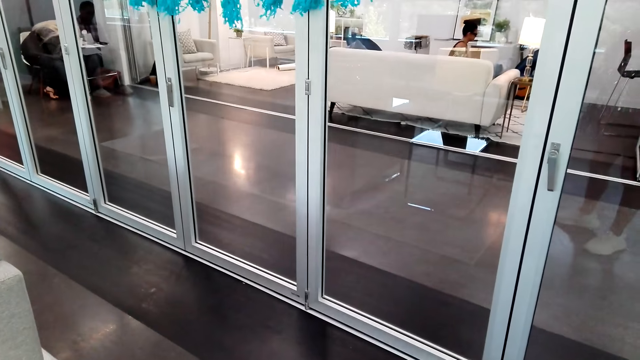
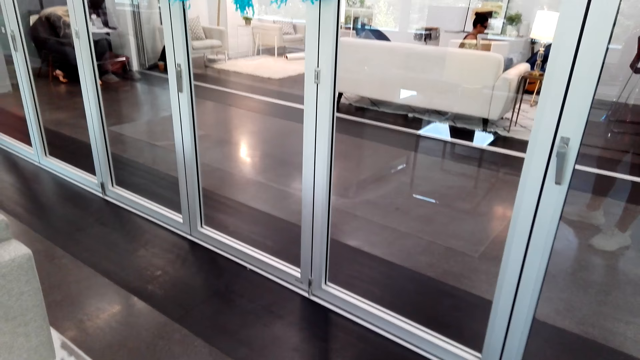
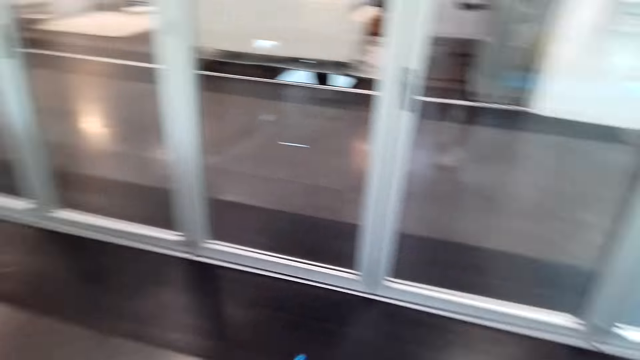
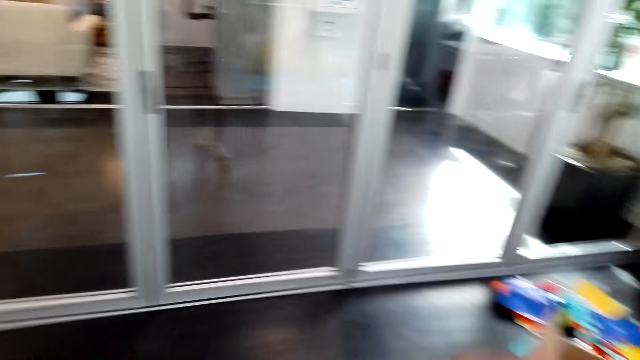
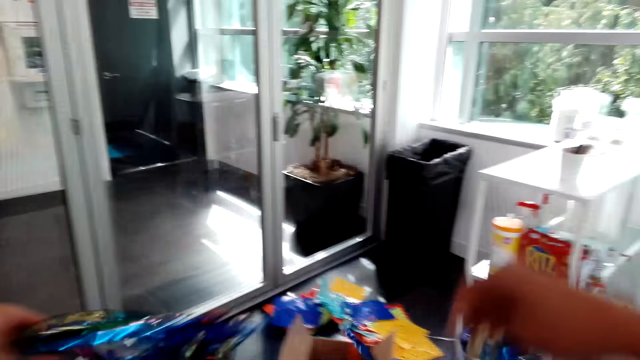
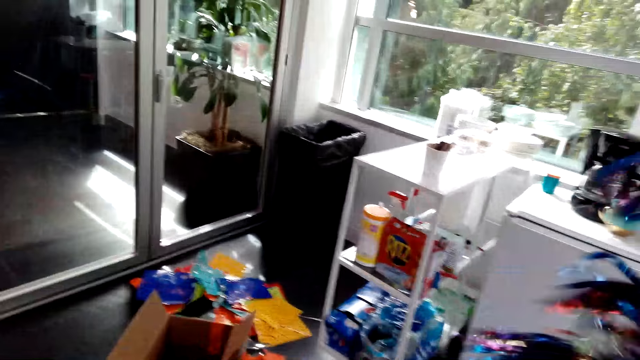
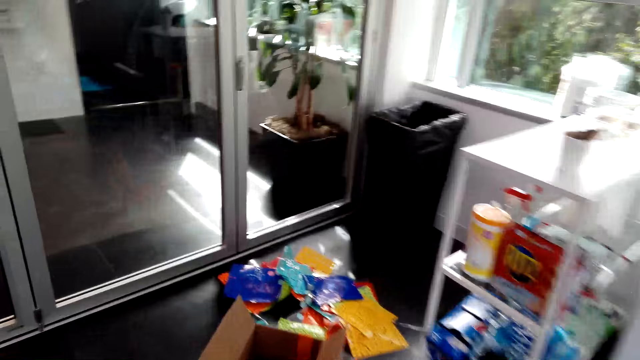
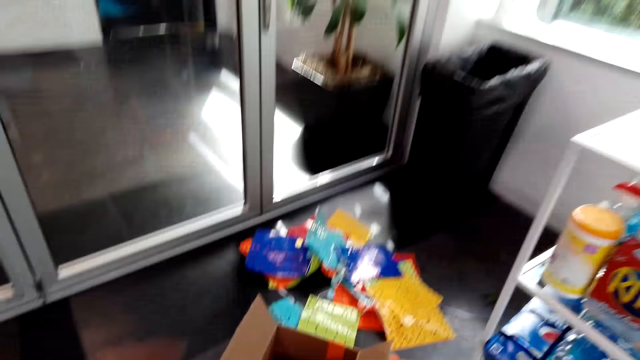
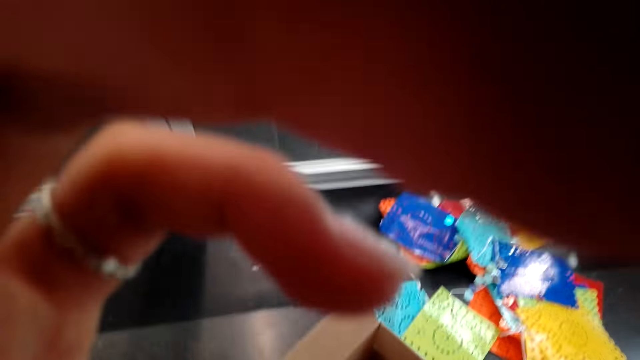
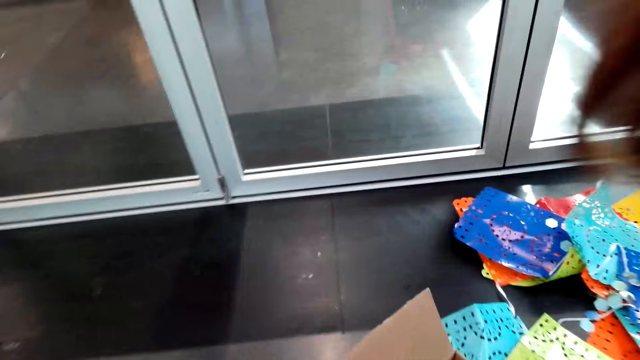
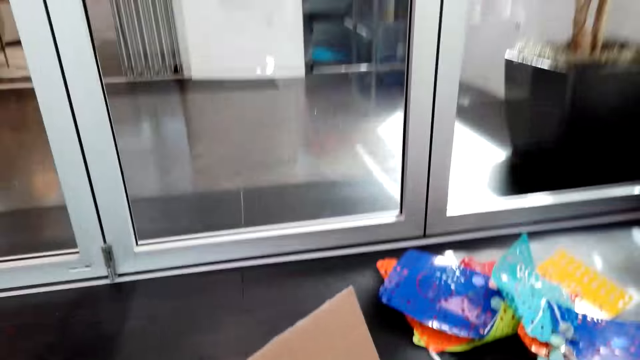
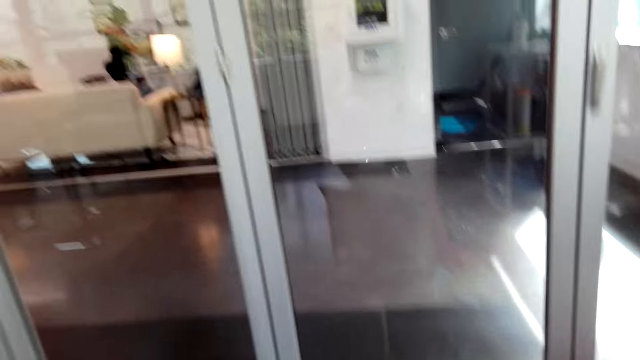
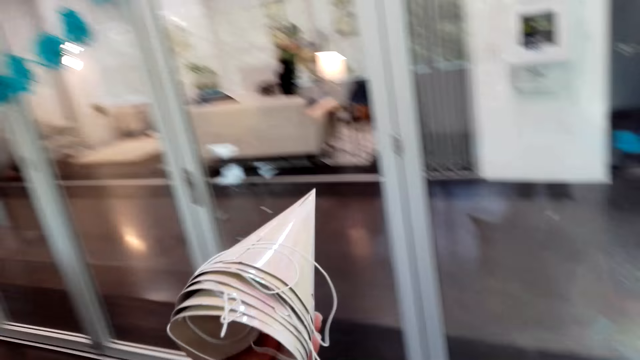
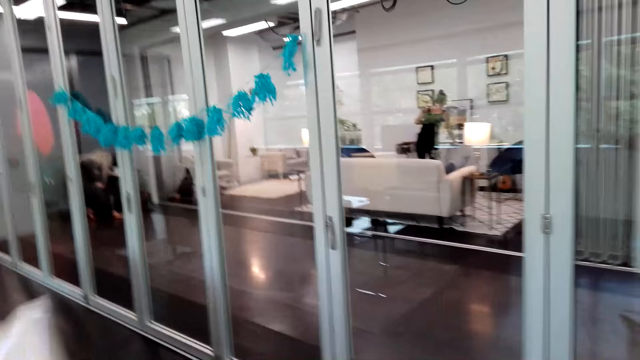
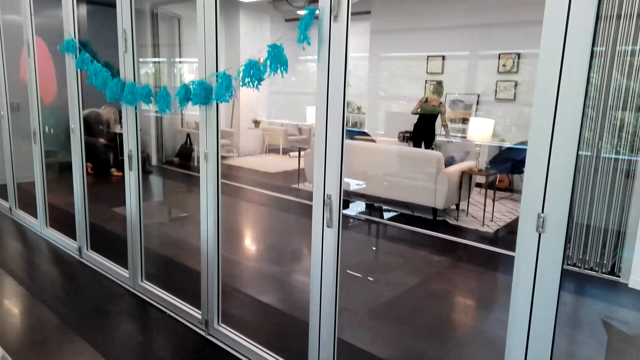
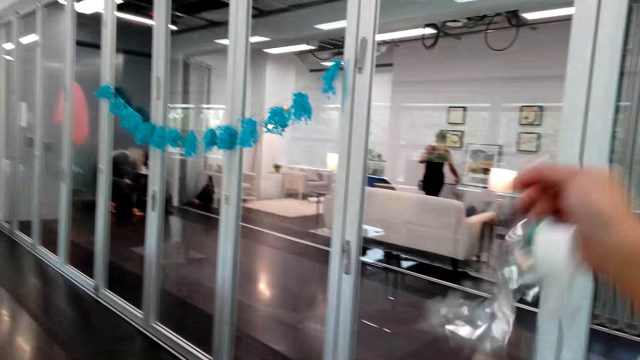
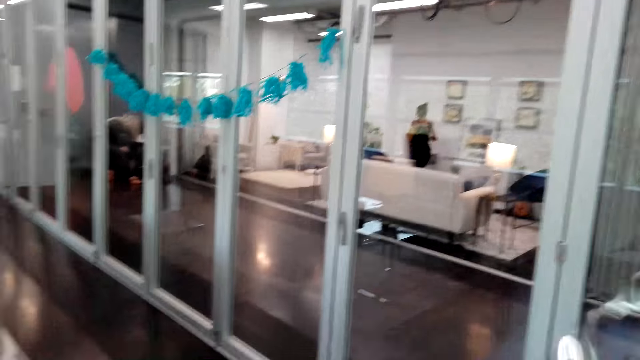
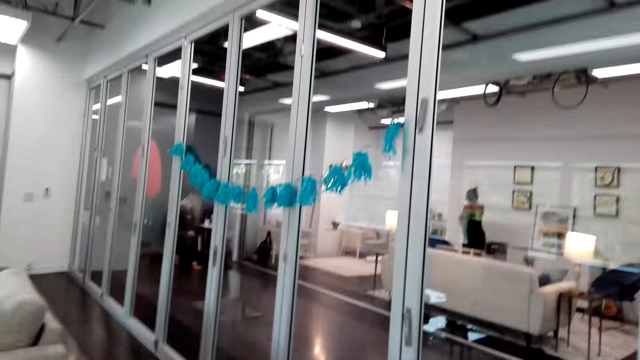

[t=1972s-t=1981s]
The camera wearer converses with a man. They move around. They fix the decoration. They hold party caps.

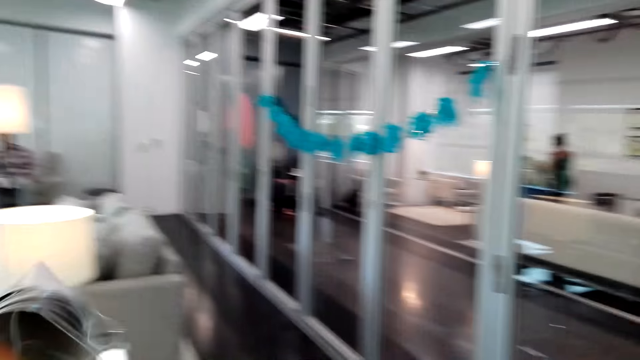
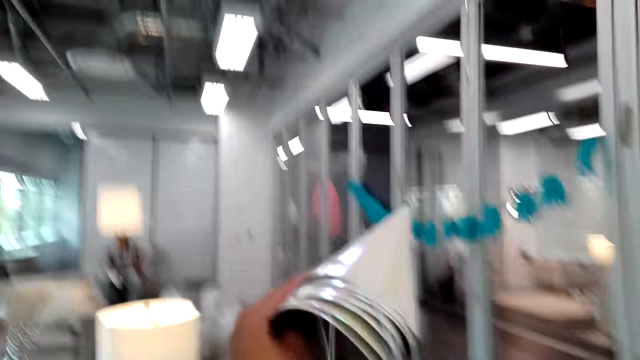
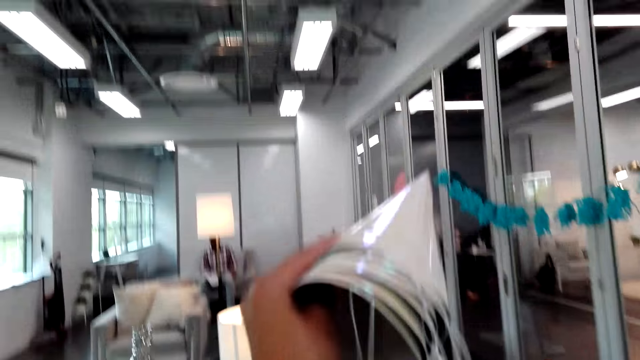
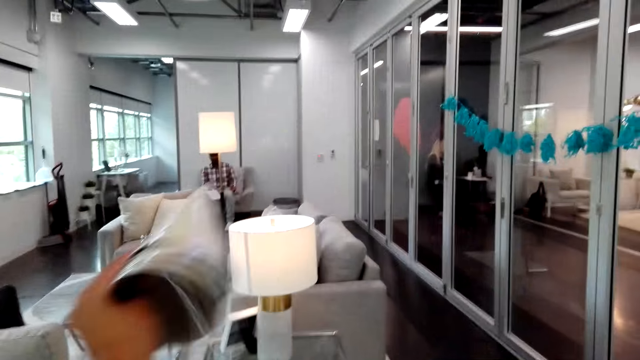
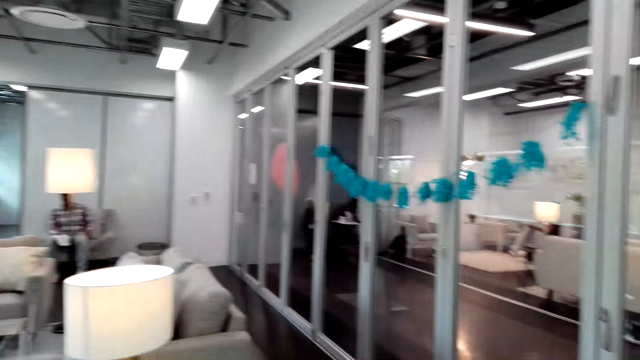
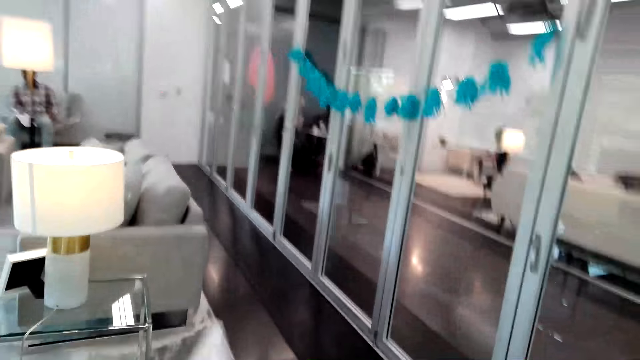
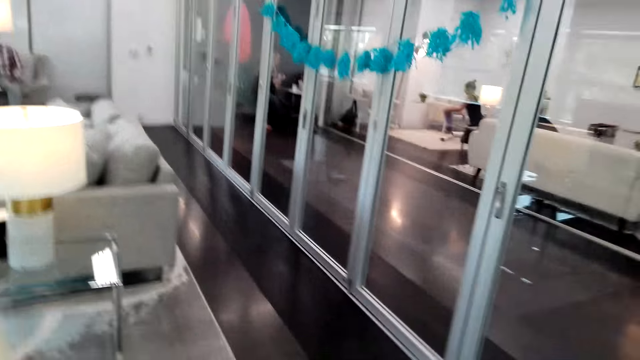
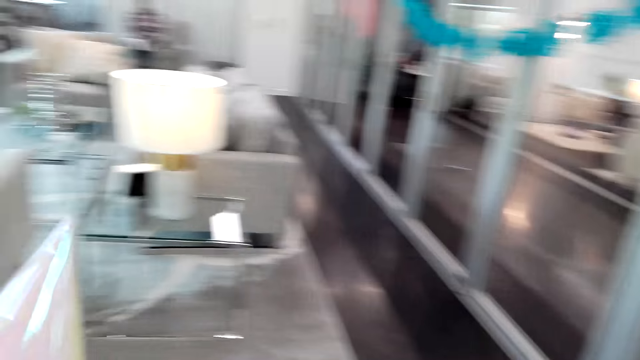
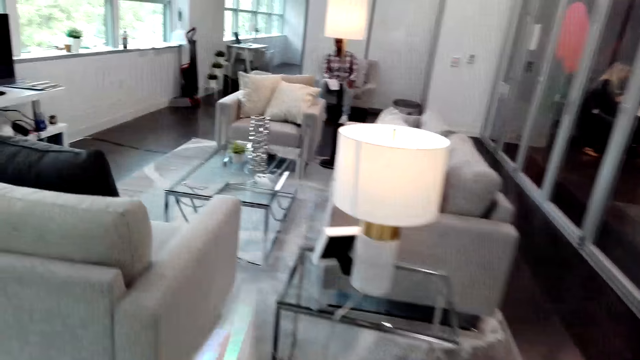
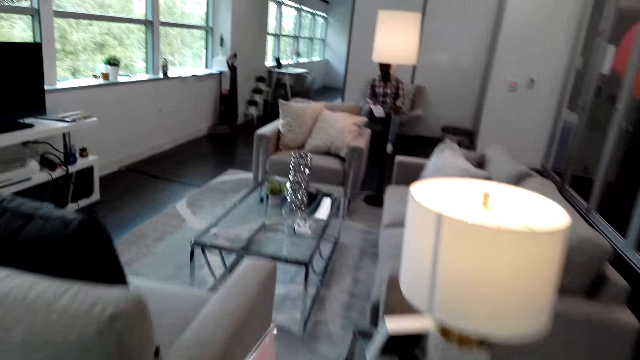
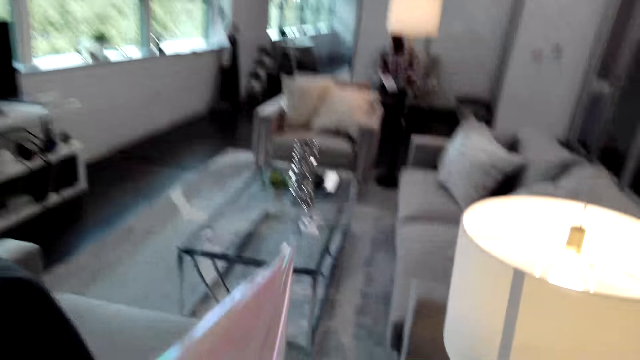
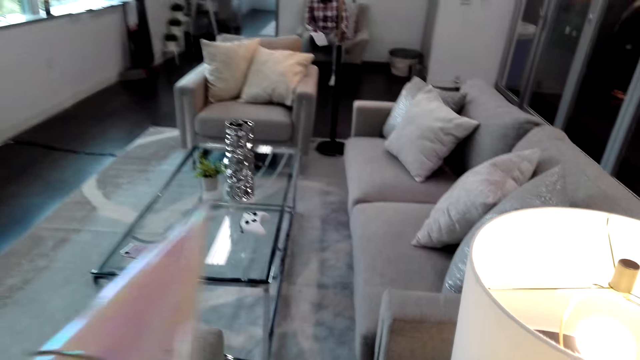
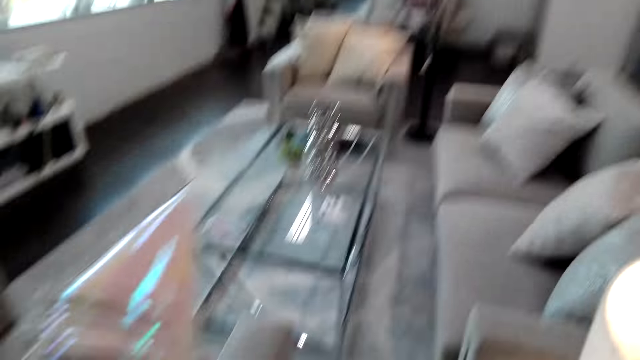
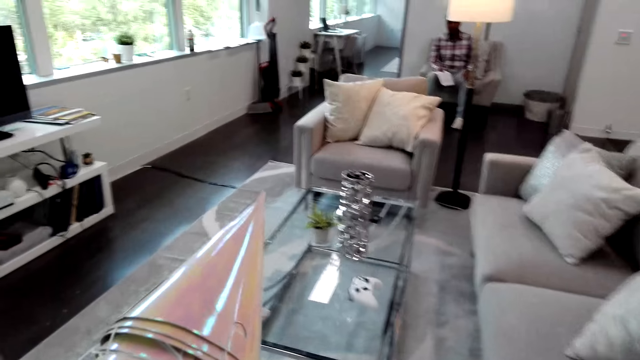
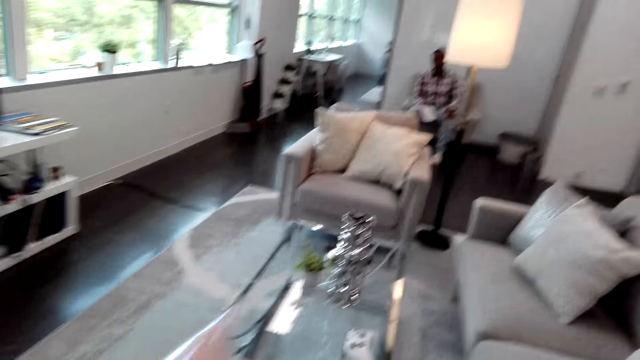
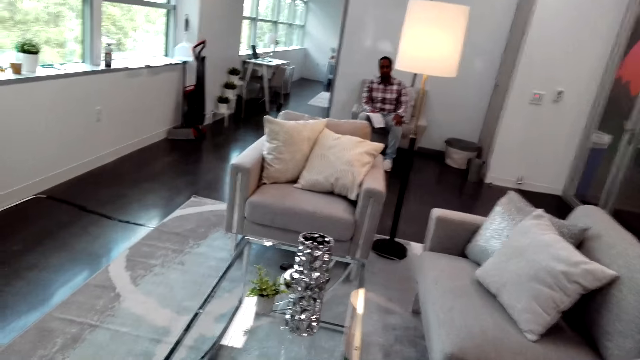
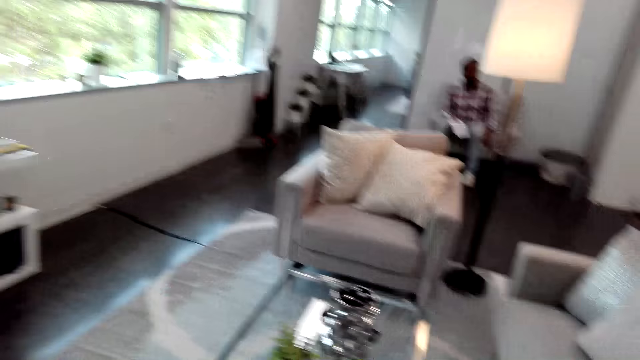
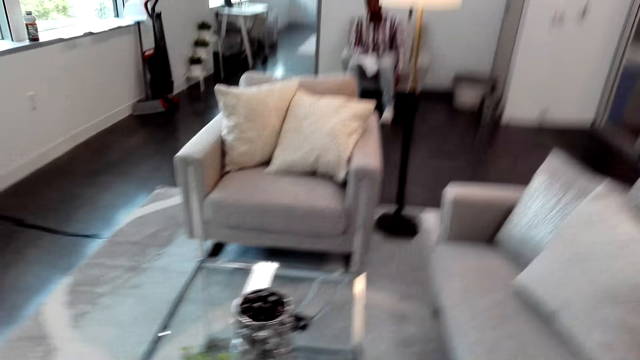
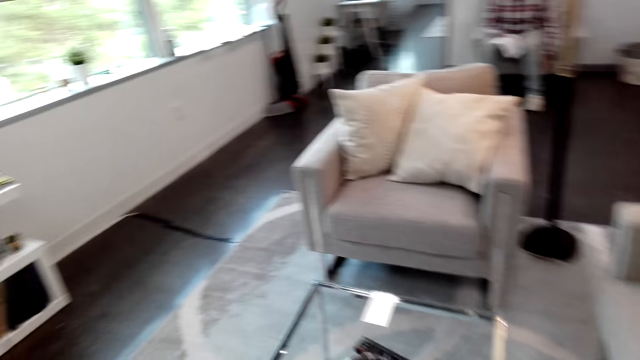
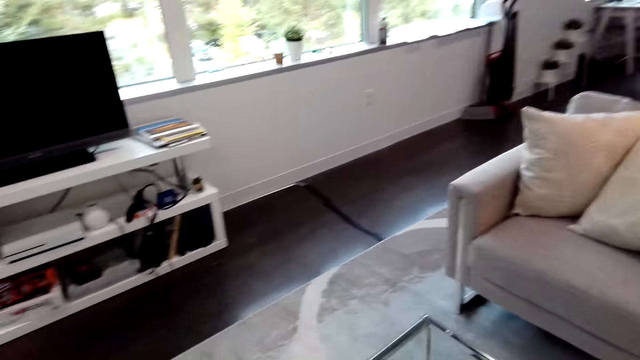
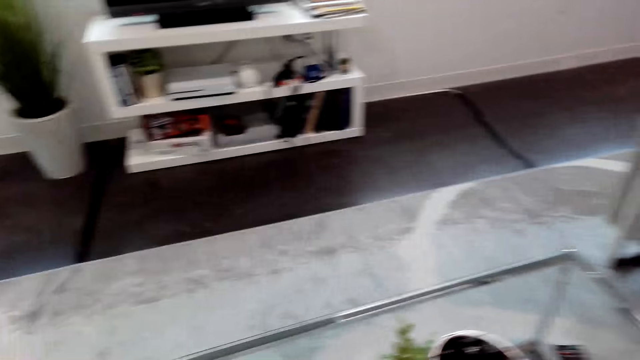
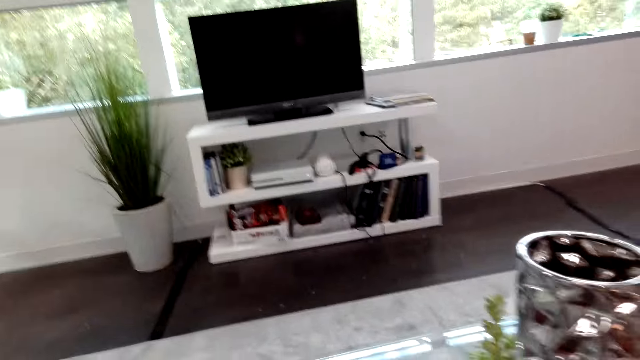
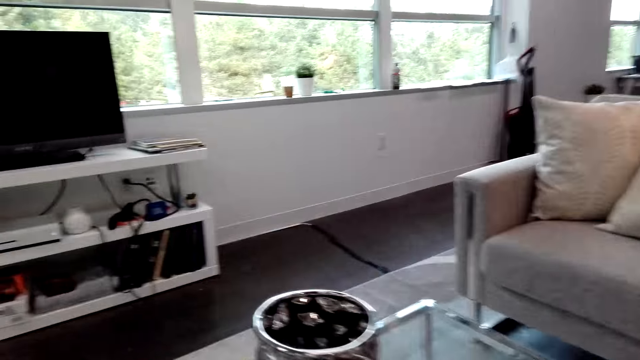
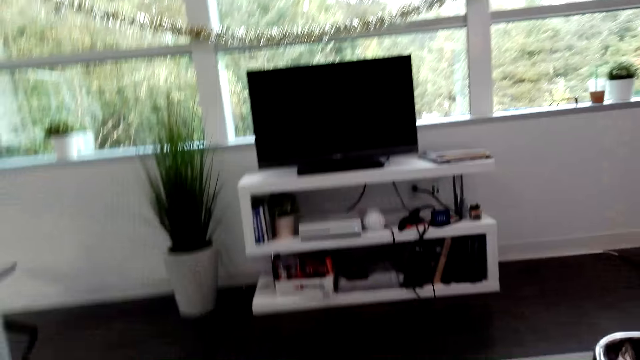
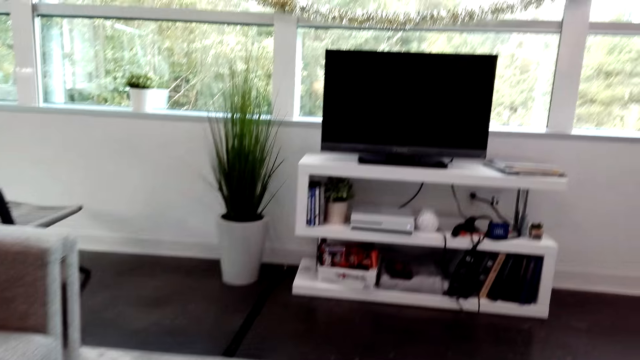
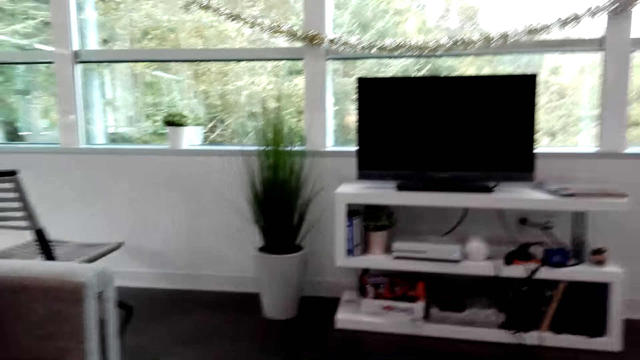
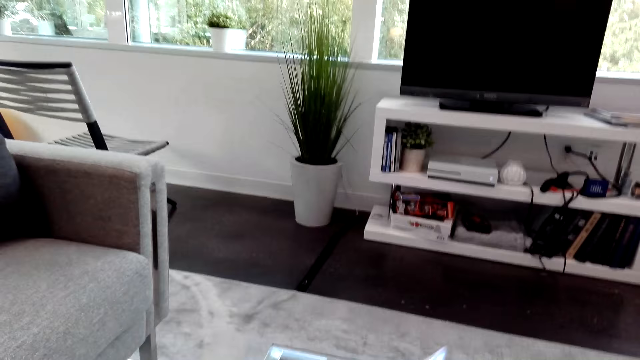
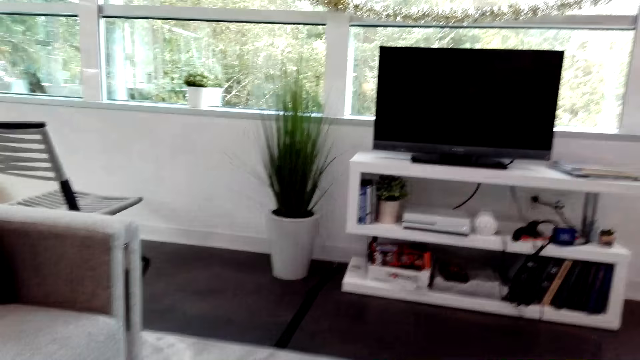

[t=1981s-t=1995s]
The camera wearer moves around. They converse with a man. The man converses with the camera wearer. The camera wearer fixes the decoration. The man converses with the camera wearer. The camera wearer converses with the man. They converse with the man again. They walk around the house. The man converses with the camera wearer. The camera wearer looks around. They converse with the man.
